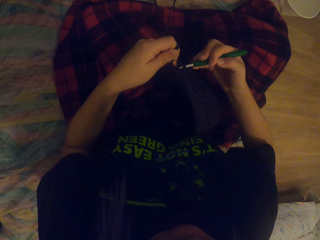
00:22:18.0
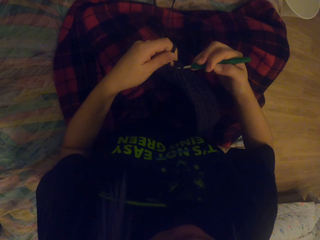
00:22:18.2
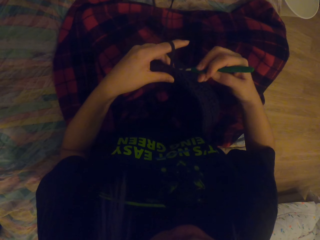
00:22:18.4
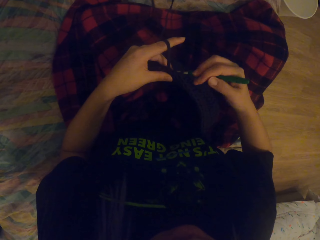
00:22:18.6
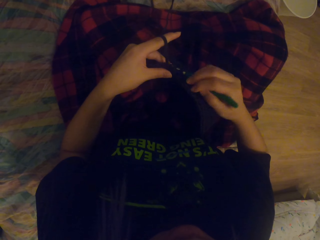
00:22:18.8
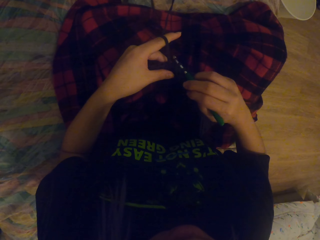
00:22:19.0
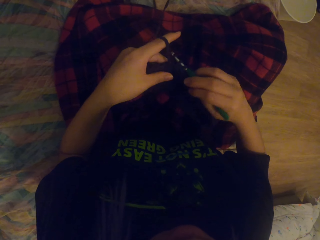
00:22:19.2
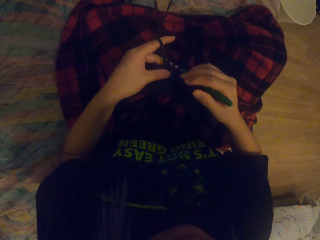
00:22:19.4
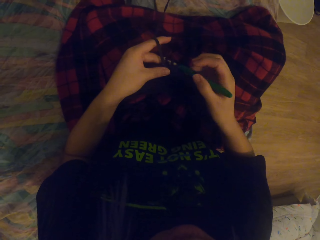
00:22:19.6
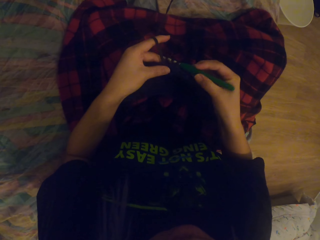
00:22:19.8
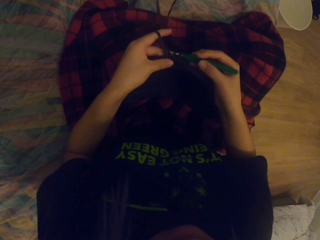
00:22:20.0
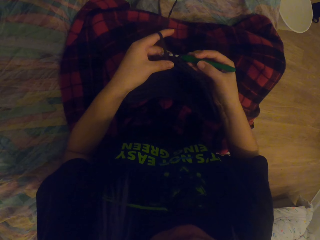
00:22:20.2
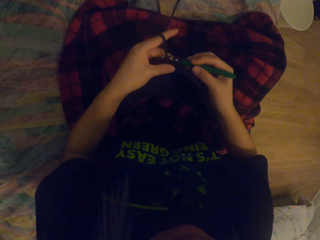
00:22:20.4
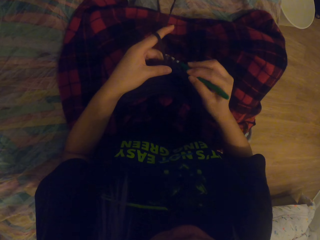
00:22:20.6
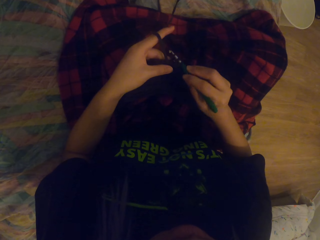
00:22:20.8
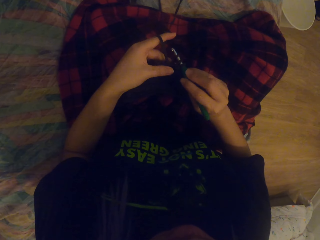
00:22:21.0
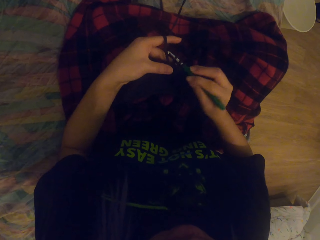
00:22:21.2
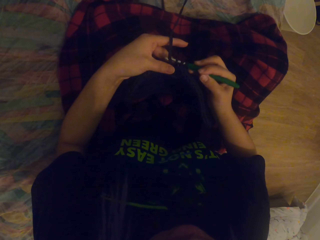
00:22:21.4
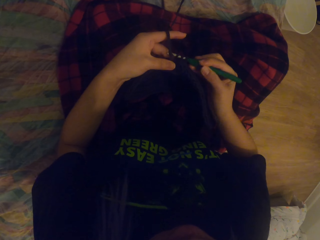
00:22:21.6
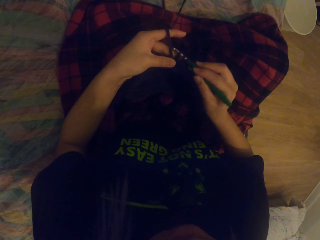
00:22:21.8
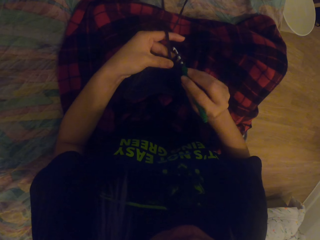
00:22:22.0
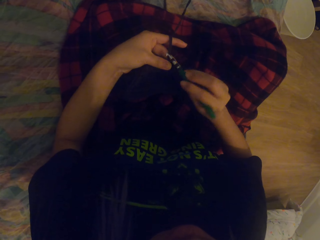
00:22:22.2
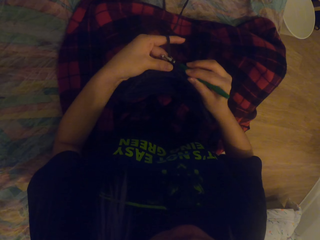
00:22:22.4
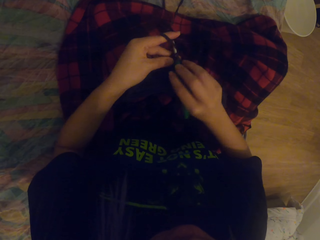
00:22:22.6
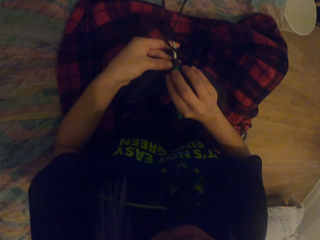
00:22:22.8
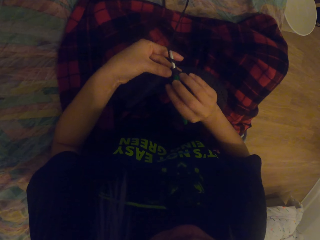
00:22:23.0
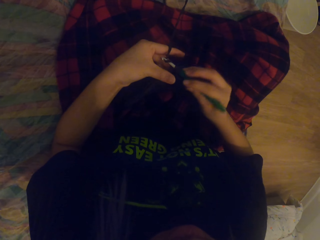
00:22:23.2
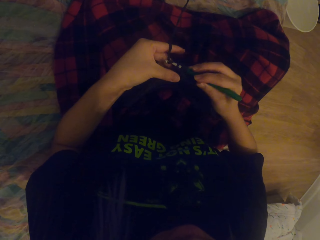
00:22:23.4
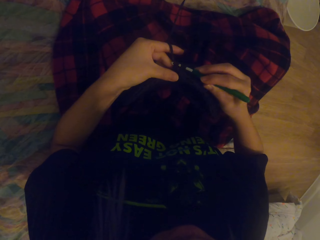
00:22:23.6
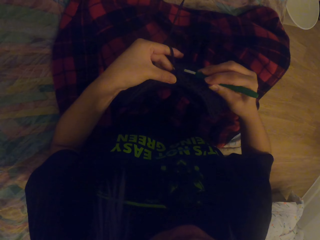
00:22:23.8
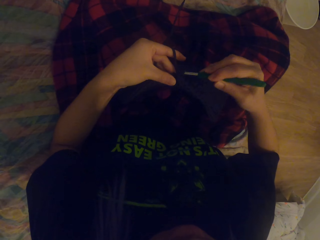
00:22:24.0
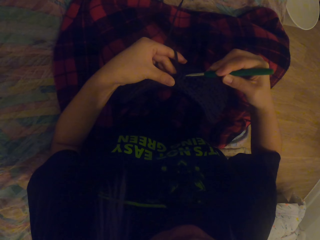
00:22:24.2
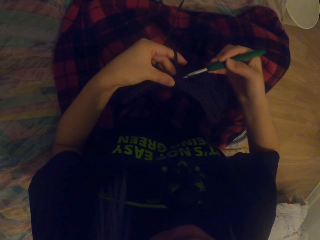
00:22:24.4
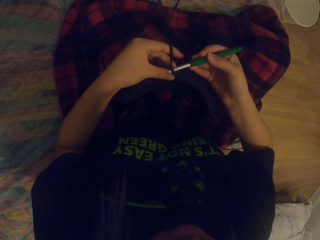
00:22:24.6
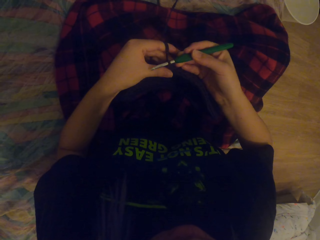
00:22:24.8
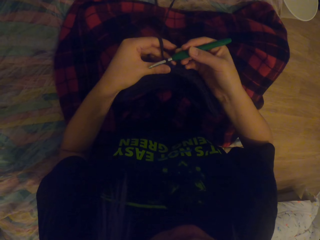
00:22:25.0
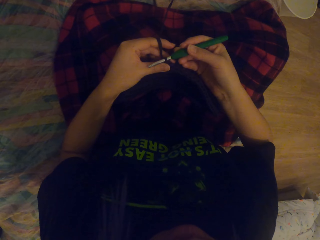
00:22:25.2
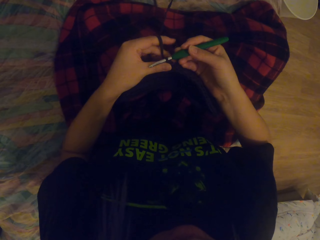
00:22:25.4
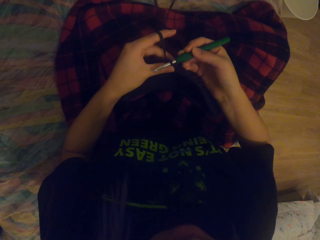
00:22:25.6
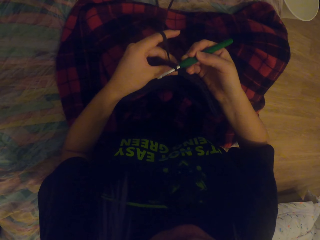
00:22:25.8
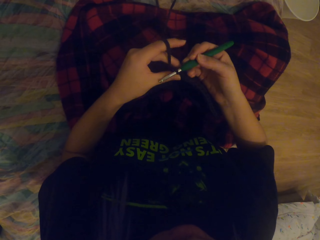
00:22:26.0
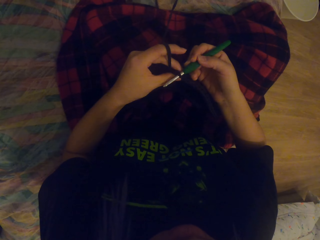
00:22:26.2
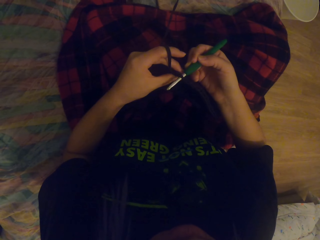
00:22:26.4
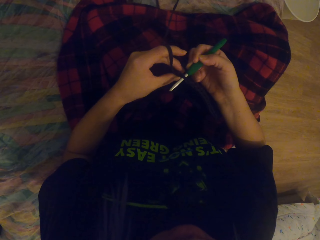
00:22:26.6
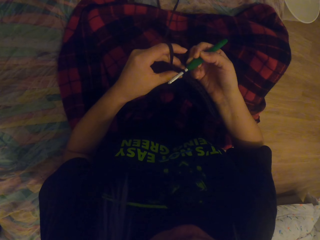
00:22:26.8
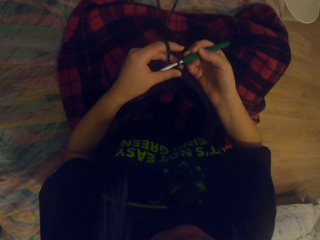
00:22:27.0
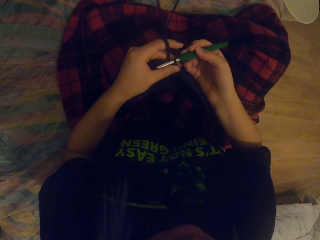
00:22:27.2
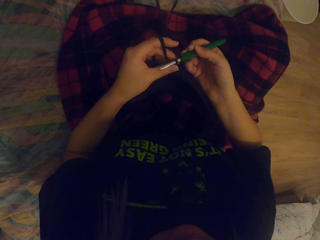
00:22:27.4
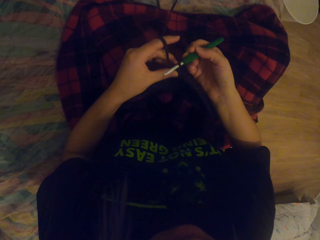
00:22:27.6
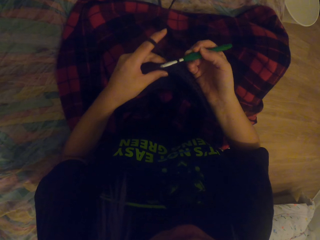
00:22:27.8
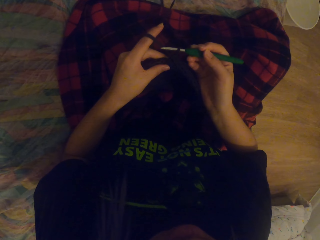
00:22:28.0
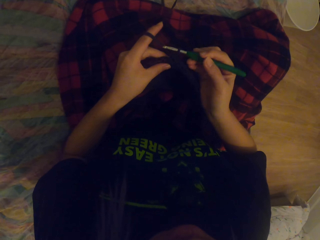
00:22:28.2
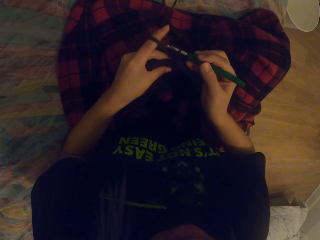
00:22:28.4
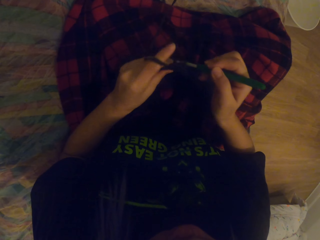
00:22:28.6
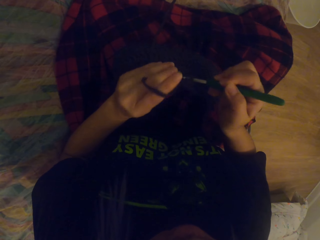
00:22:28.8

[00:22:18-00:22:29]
The camera wearer knits the fabric with the needle. They look at the fabric. They lift the fabric.

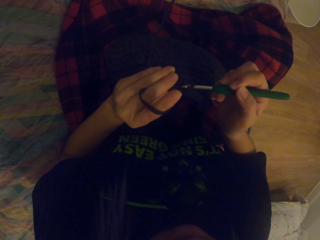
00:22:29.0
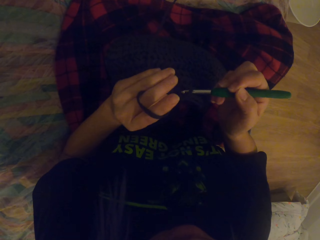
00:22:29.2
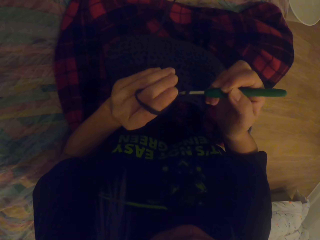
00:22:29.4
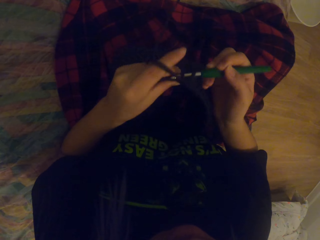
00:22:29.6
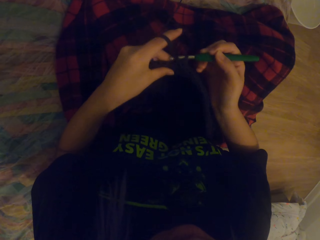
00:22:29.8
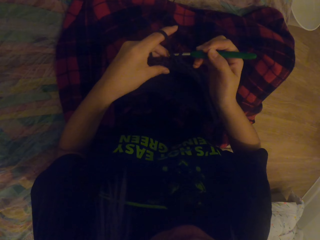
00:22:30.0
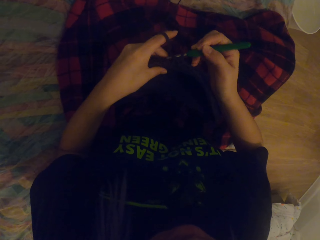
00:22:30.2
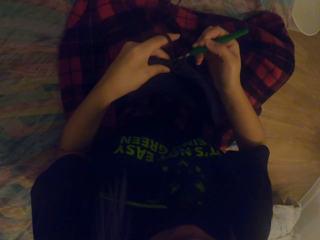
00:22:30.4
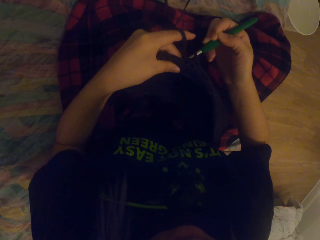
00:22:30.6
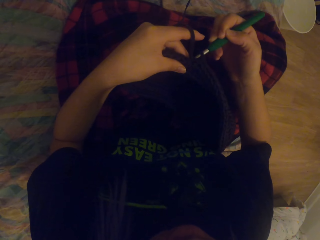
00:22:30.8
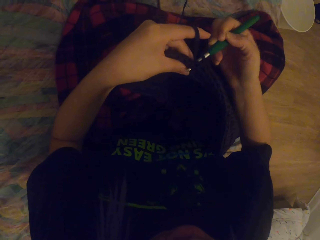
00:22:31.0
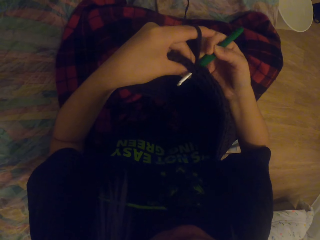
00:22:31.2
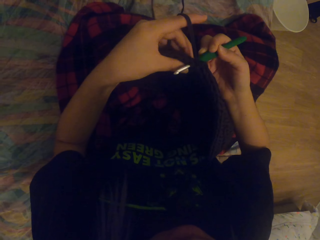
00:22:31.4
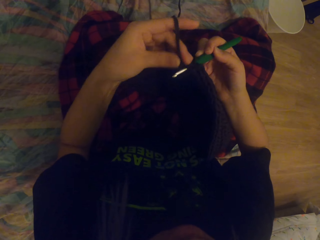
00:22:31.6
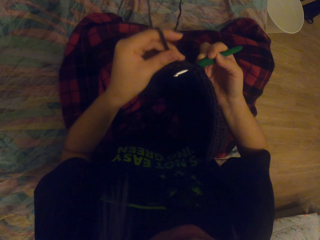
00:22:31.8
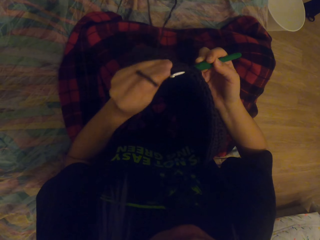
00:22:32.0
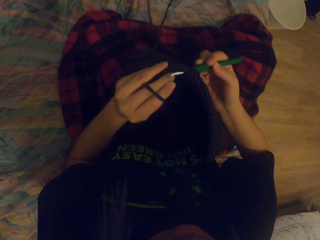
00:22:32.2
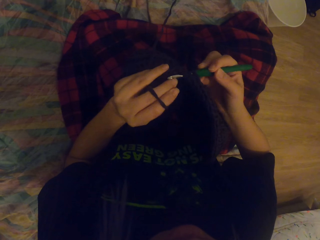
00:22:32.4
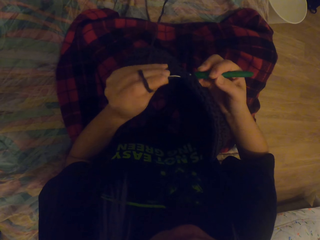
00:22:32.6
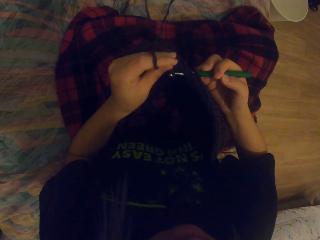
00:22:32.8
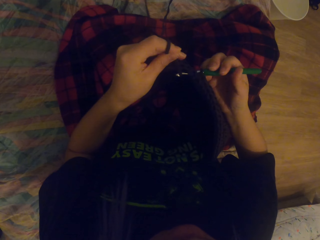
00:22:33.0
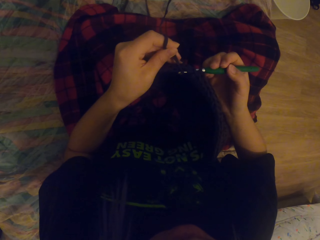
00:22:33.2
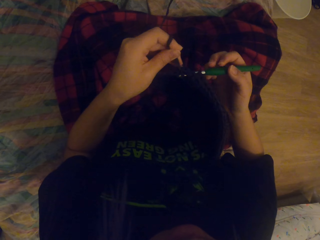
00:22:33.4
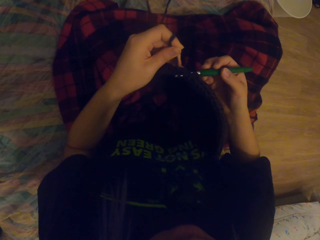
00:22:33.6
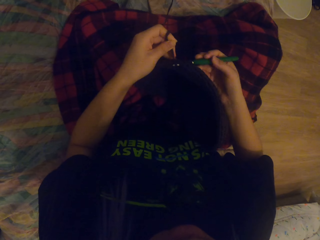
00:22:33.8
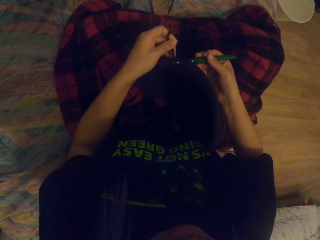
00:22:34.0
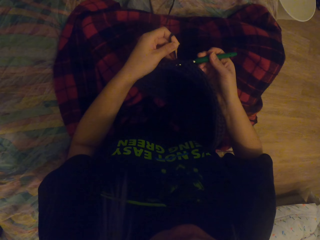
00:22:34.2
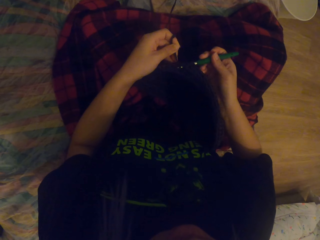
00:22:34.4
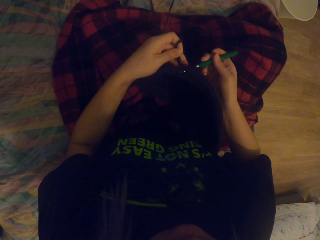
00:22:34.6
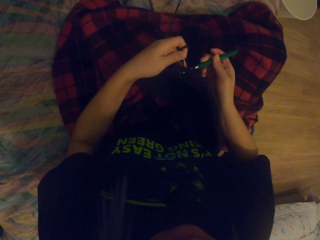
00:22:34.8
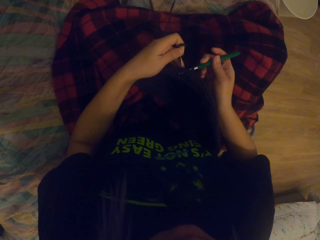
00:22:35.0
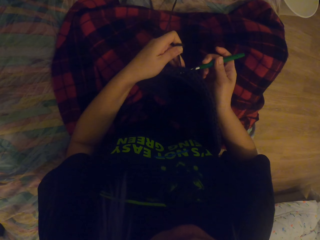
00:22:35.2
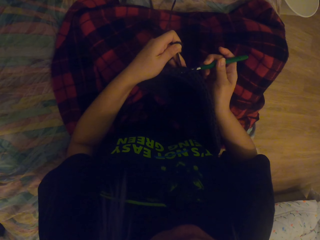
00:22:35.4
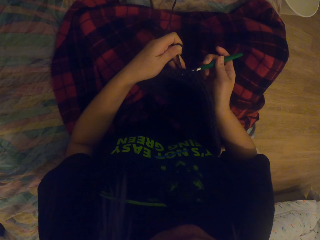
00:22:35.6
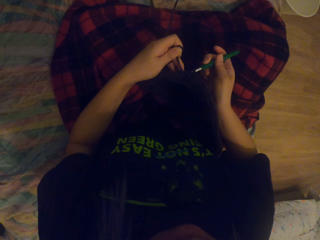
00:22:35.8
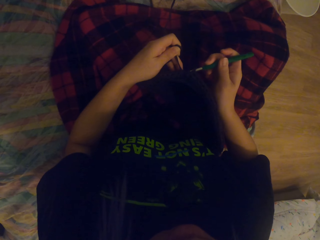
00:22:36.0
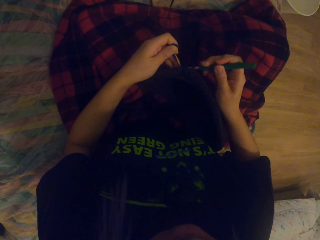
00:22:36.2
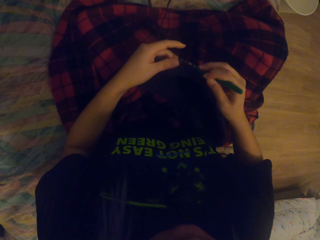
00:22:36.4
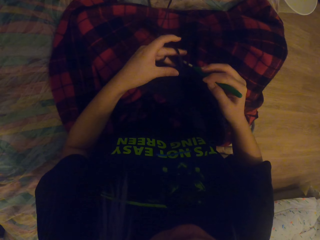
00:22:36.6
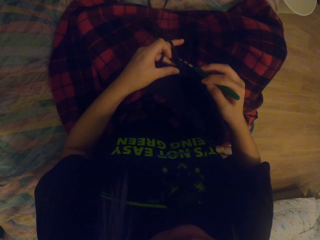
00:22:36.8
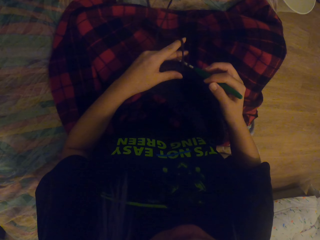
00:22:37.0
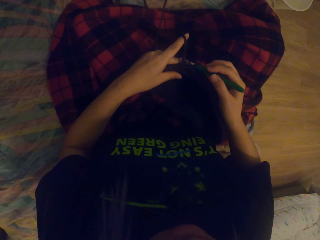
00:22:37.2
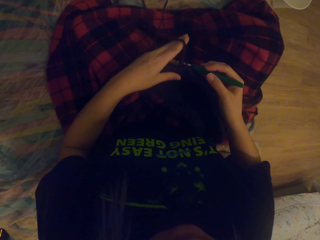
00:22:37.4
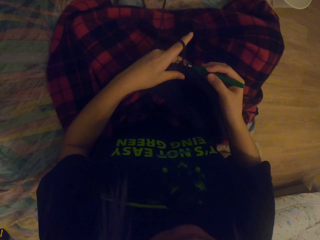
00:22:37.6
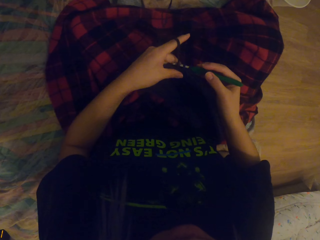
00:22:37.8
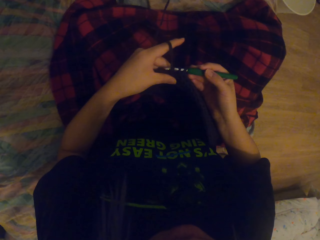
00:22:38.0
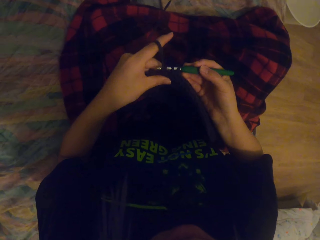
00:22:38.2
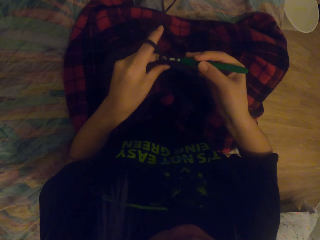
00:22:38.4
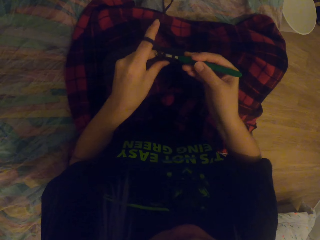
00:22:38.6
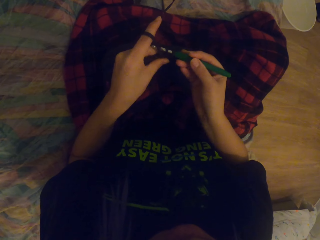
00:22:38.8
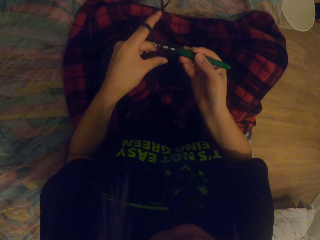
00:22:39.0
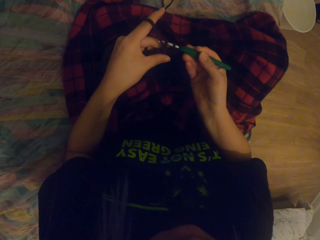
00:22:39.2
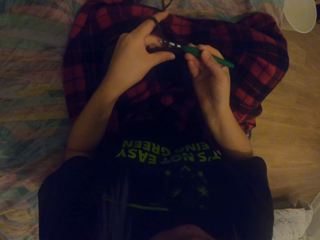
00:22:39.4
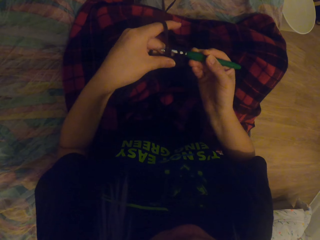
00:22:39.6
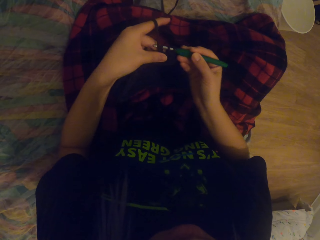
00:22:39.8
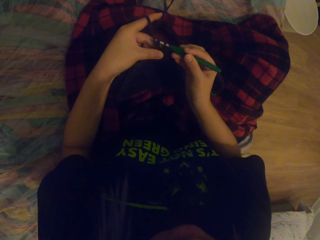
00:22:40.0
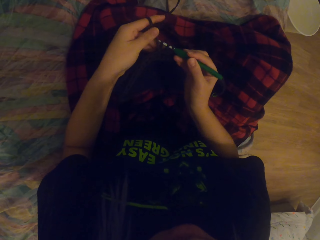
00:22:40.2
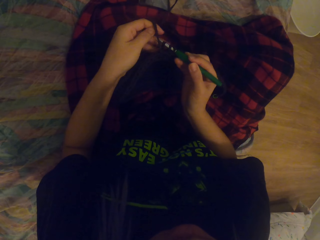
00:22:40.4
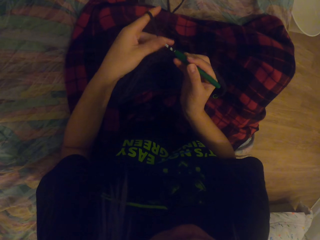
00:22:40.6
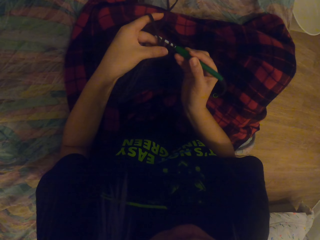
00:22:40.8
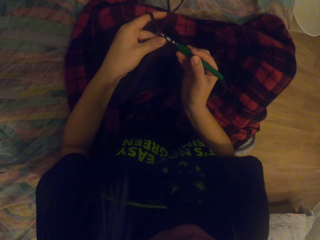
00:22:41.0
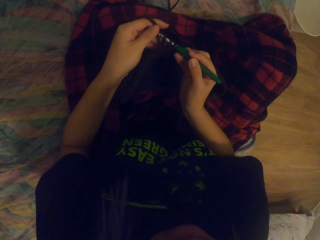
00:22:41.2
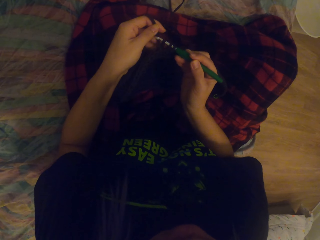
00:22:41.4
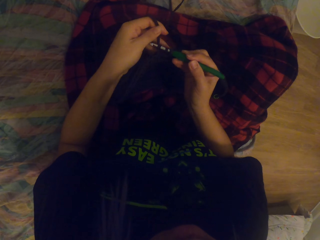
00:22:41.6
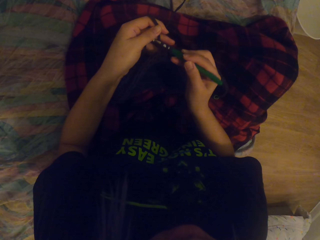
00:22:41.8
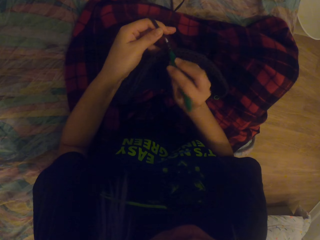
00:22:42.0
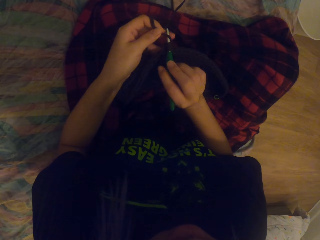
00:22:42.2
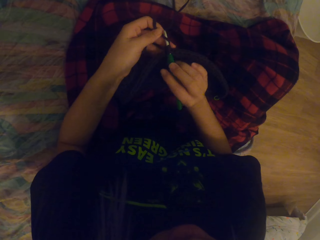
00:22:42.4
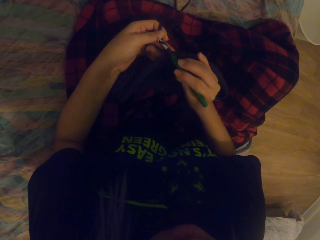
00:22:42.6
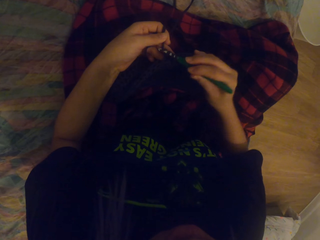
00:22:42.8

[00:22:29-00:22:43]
The camera wearer looks at the fabric. They knit the fabric with the needle. They roll the thread on the fabric. They knit the fabric with the needle. They move the fingers. They move the fabric. They knit the fabric with the needle.
